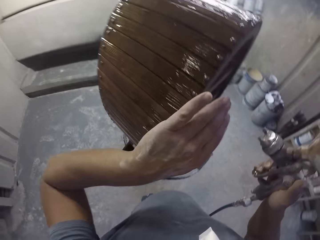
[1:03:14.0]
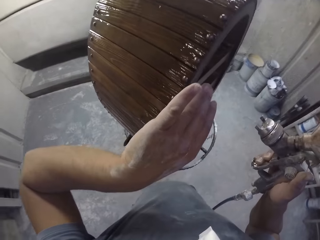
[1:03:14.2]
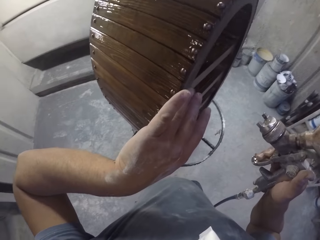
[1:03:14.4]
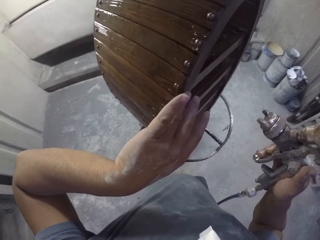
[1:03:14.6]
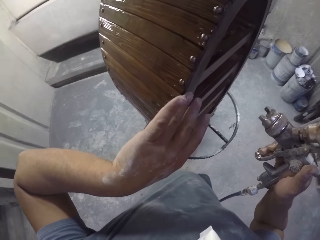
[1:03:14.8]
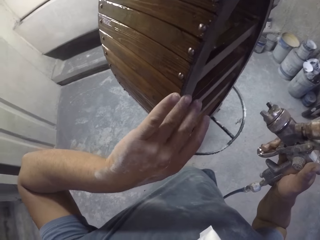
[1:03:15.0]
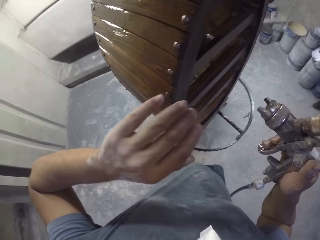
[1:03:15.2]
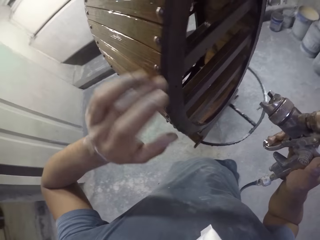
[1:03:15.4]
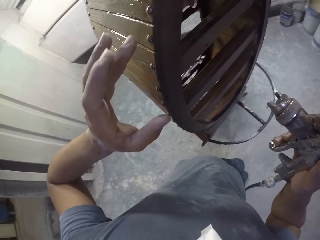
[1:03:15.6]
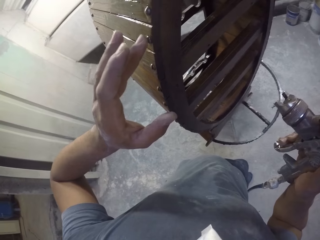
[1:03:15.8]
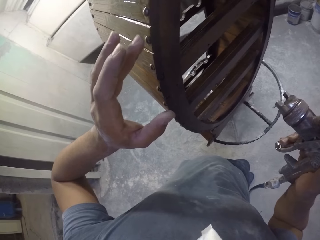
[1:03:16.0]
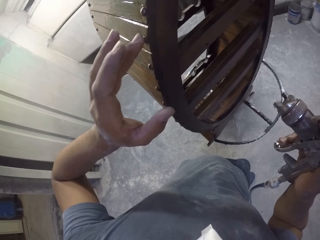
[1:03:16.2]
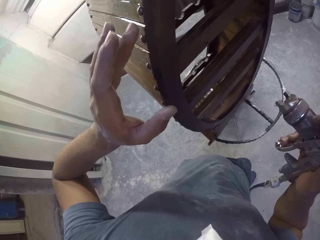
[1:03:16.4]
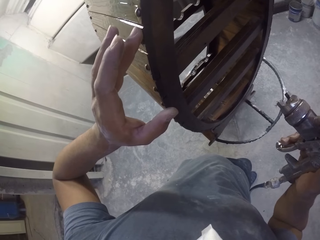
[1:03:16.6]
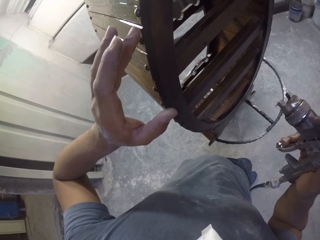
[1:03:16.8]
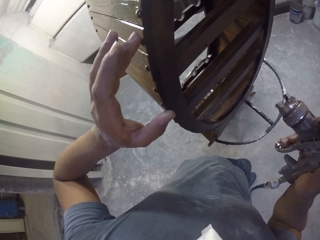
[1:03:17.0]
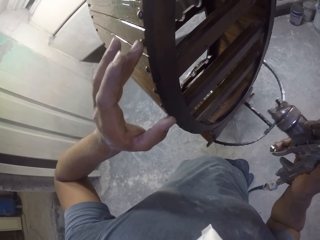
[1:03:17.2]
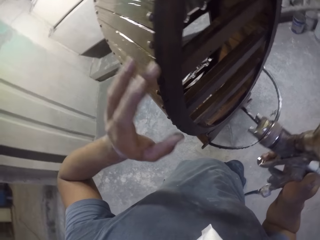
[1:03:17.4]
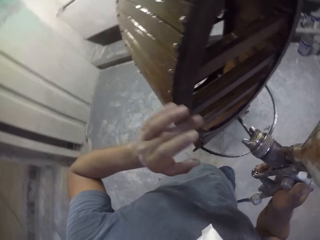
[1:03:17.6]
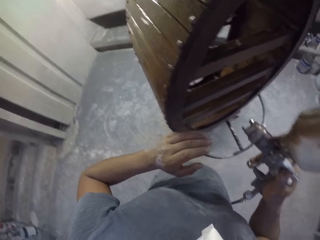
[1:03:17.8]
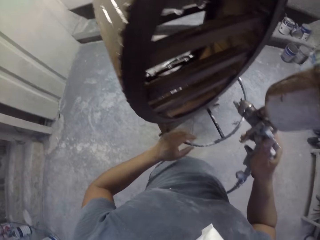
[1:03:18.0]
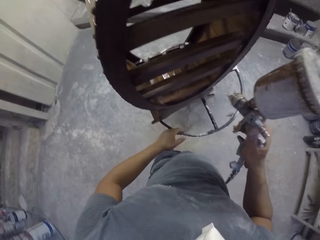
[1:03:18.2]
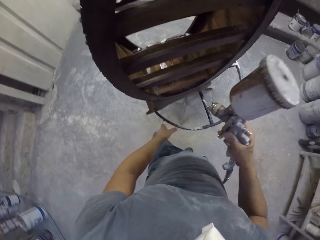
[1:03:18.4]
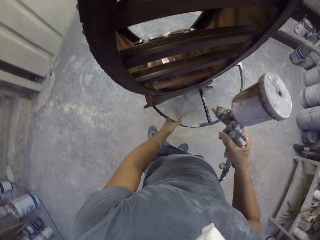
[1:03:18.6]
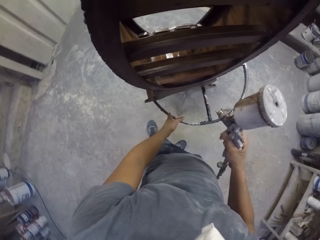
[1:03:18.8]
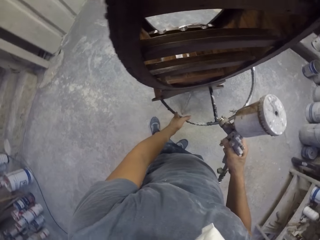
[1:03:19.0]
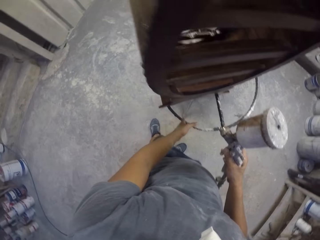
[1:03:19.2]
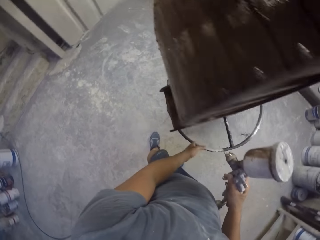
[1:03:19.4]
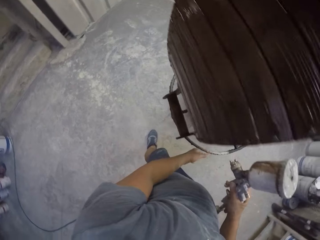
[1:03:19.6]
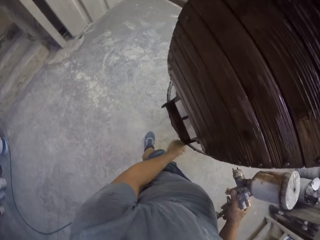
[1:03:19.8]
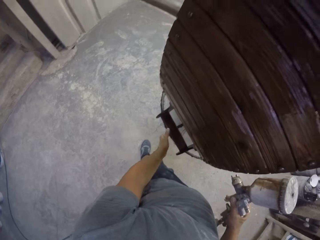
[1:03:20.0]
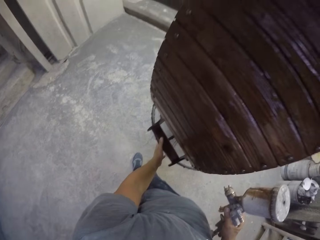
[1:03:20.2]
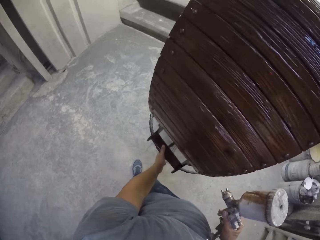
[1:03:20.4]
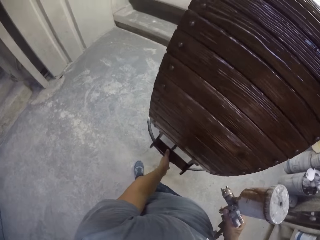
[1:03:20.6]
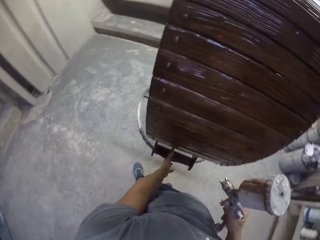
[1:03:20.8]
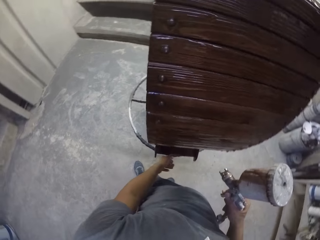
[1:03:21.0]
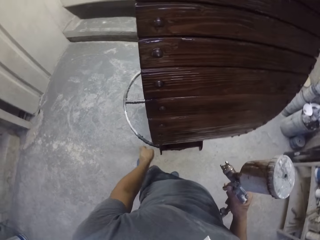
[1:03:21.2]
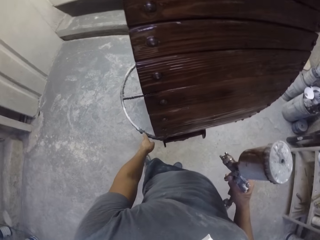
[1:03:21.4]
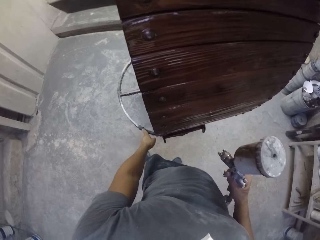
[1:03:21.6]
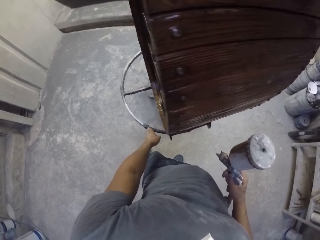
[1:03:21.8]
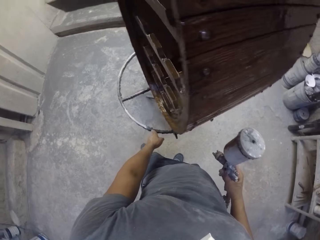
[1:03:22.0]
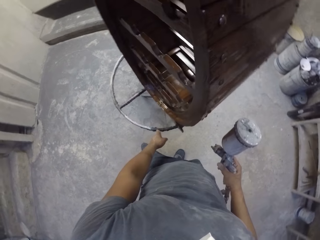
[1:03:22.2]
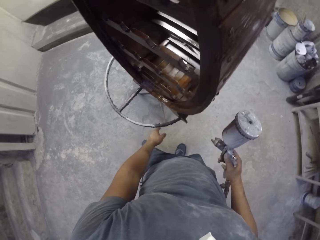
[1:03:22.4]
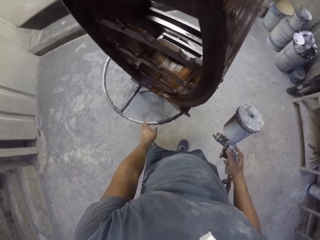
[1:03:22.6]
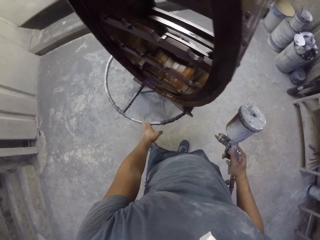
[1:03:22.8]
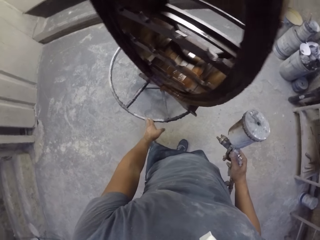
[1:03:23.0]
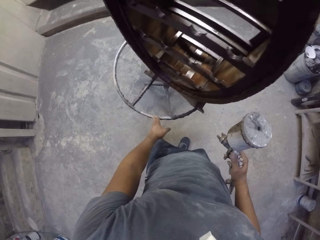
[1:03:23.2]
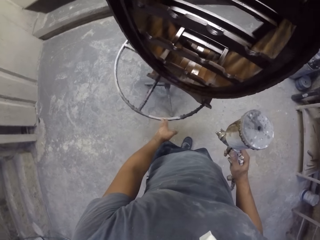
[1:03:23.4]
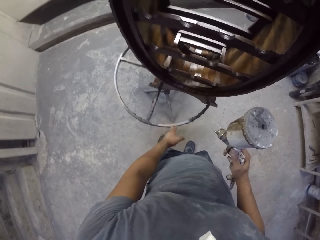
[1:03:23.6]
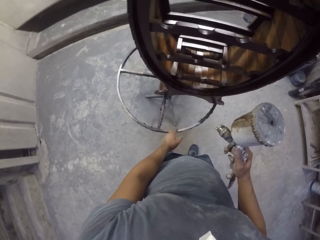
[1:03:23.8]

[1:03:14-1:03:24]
The camera wearer holds a wooden stand with the left hand. They touch the wooden stand with the left hand. They rotate the stand with the left hand.

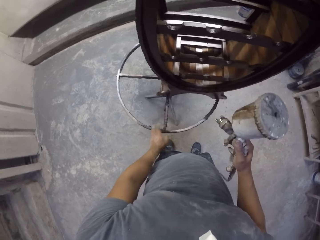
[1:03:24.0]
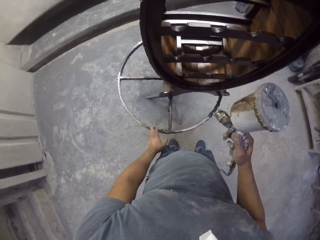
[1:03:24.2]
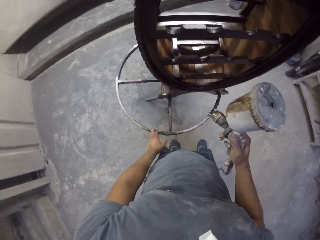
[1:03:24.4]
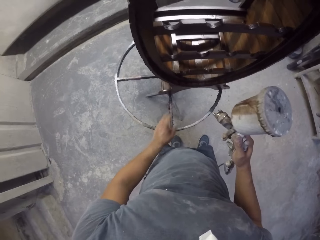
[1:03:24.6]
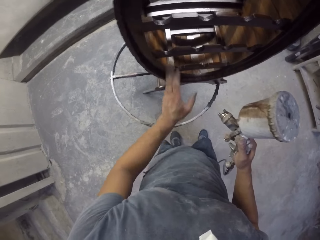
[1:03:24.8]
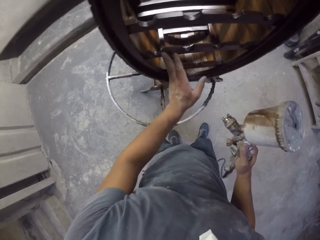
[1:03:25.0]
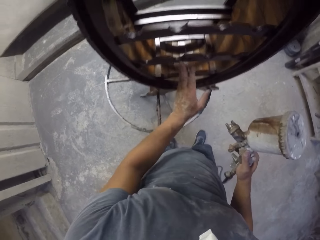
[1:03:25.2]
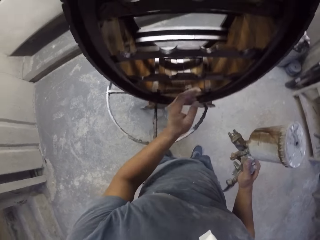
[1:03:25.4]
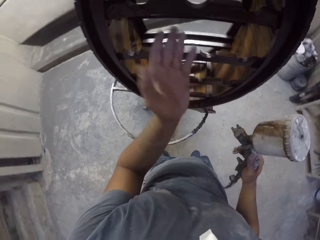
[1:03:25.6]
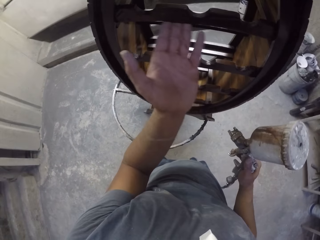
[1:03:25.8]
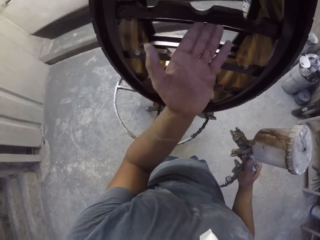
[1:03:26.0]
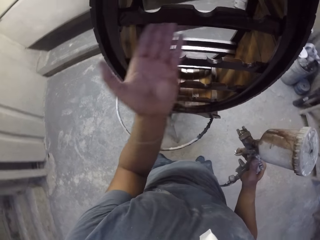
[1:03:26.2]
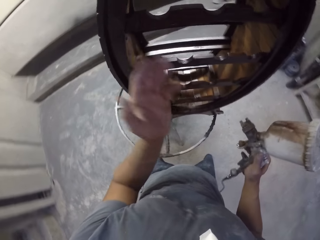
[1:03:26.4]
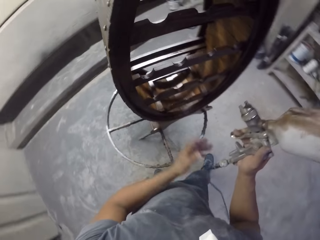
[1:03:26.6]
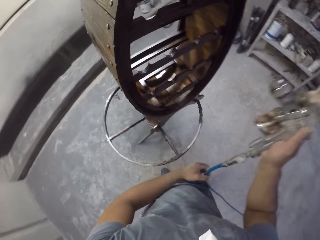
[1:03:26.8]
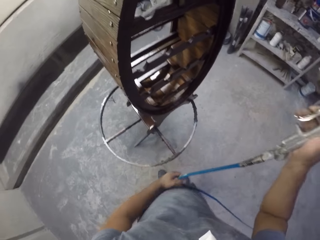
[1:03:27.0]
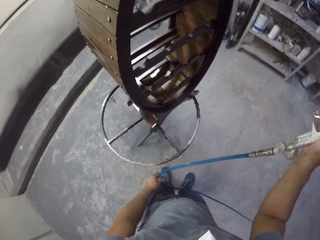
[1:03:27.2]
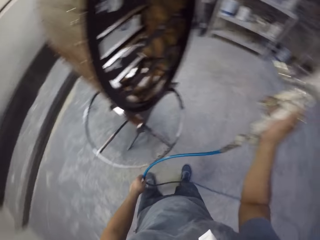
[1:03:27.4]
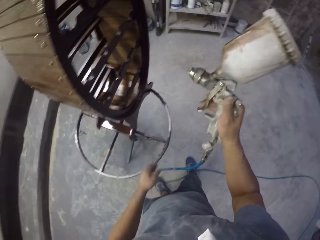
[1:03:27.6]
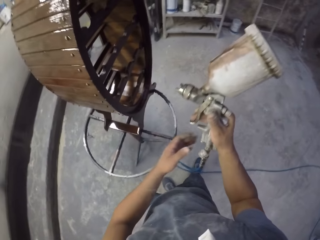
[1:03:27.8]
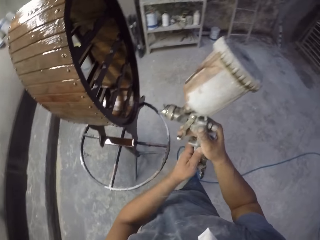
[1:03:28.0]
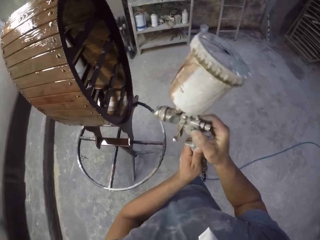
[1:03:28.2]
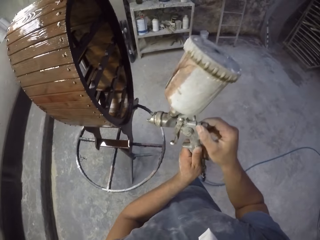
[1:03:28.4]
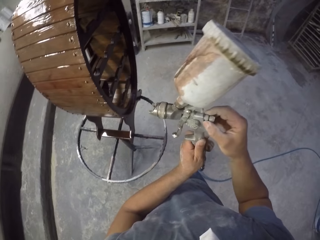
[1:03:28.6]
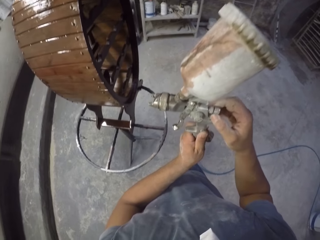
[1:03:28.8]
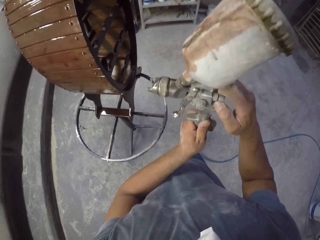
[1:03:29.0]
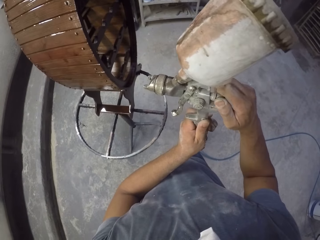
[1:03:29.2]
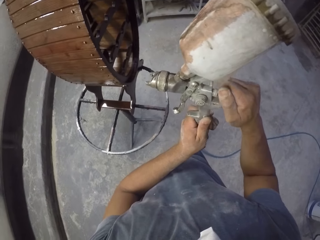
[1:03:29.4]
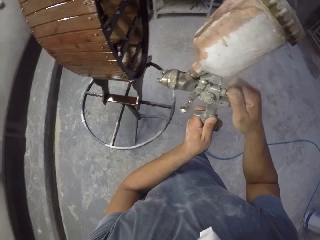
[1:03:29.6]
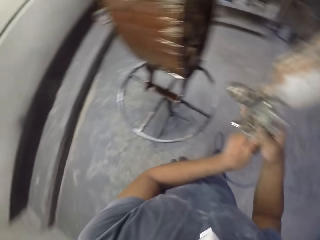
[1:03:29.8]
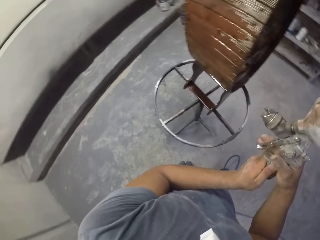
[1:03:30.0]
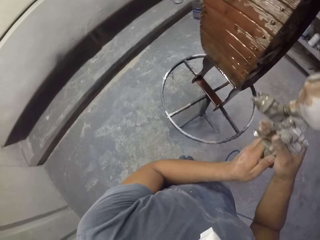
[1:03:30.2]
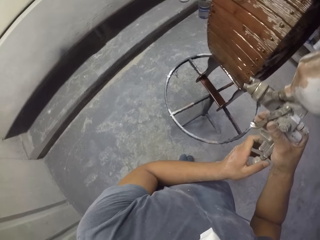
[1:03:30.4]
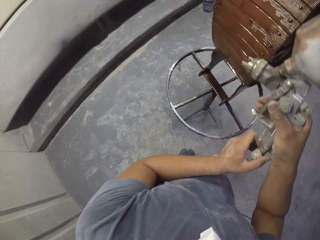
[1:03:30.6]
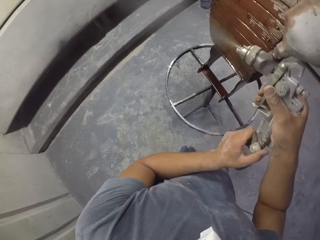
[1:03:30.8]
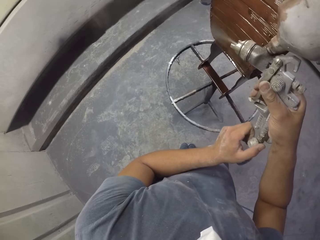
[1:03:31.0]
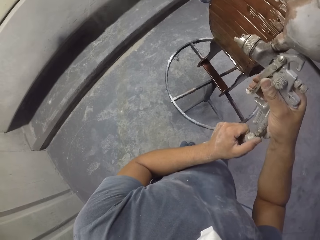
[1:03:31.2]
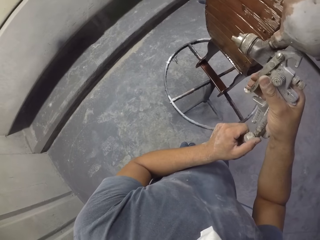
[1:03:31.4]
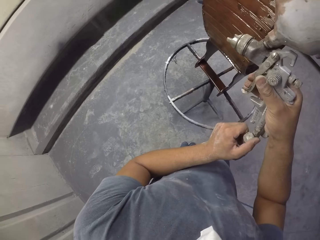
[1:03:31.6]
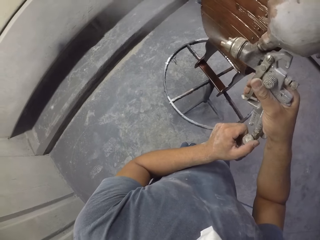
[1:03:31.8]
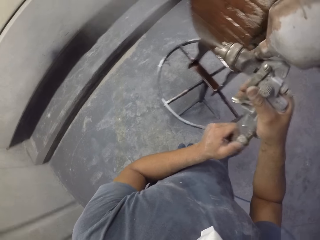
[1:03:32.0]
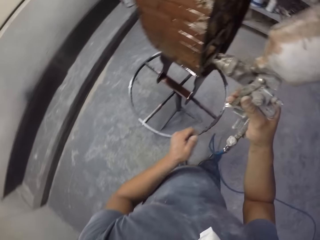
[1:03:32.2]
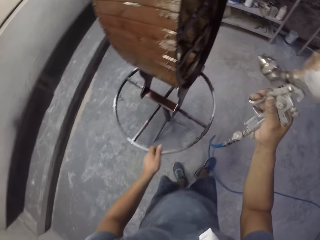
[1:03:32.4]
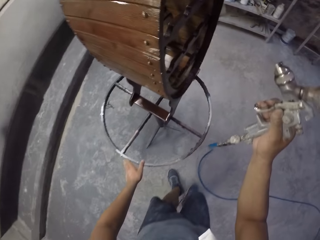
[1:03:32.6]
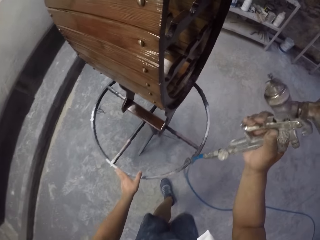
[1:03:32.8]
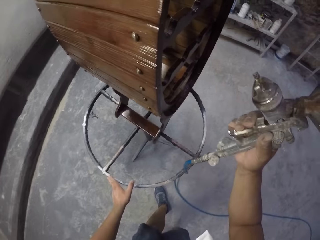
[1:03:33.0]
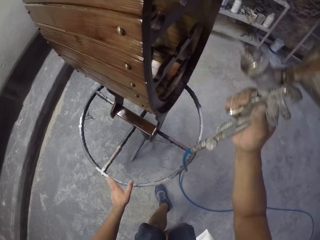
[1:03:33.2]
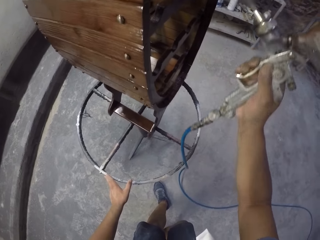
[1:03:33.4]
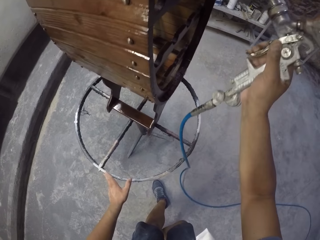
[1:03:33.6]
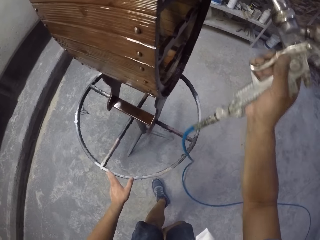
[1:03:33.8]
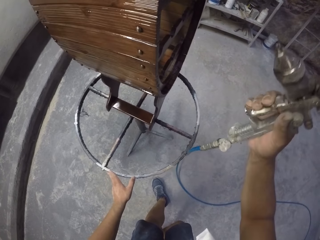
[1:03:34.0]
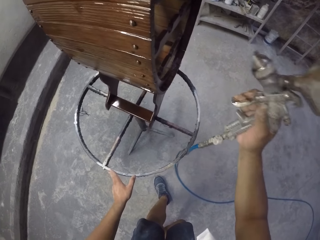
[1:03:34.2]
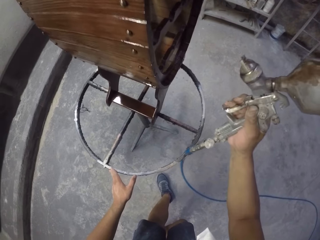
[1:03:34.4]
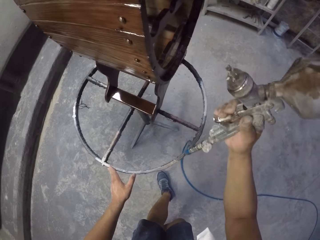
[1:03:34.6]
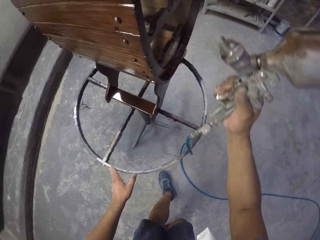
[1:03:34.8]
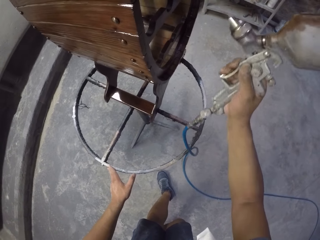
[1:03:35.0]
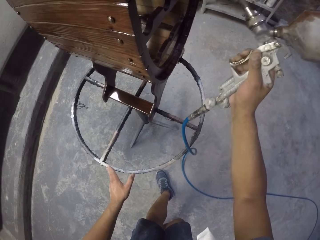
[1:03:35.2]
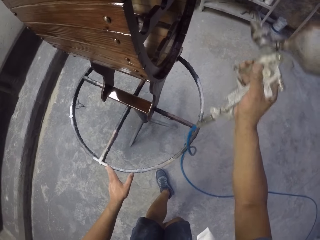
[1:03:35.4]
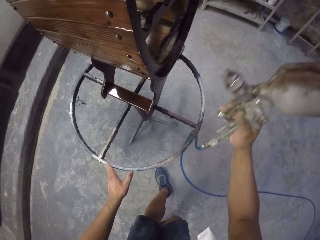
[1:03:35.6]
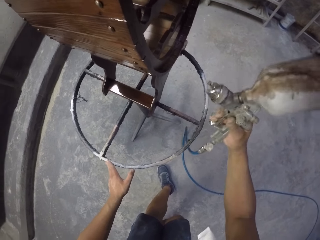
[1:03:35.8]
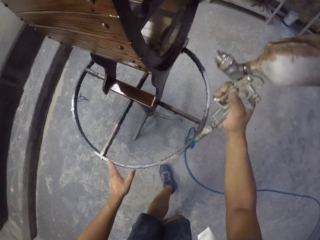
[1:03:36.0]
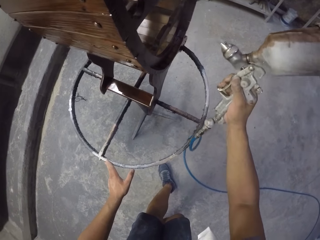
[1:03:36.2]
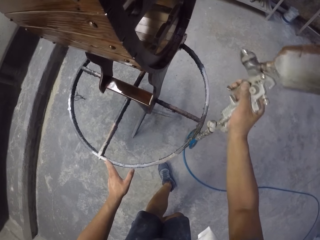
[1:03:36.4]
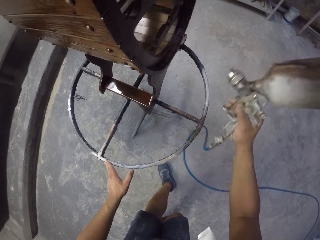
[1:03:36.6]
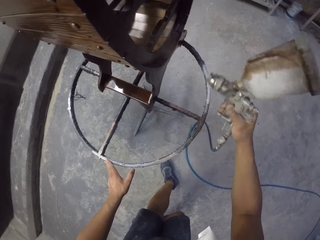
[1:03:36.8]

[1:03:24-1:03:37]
The camera wearer touches a wooden stand with the left hand. They hold a spray gun with both hands in the room. They fasten the fluid control knob. They adjust the spray gun with the right hand. They spray in the room with the spray gun. They spray the wooden stand with the spray gun. They hold the stand with the left hand.
